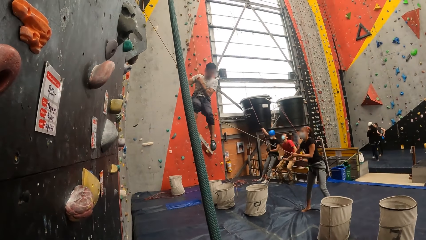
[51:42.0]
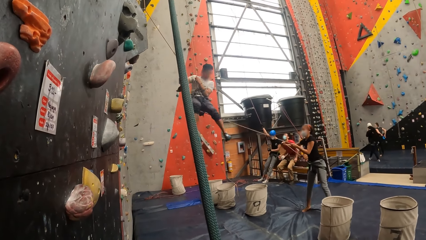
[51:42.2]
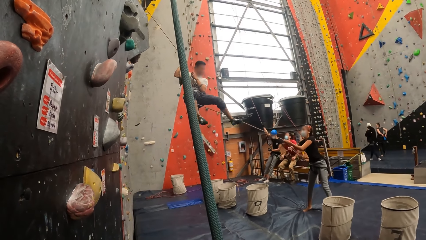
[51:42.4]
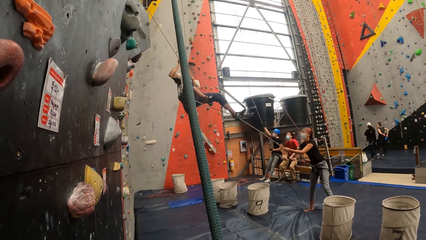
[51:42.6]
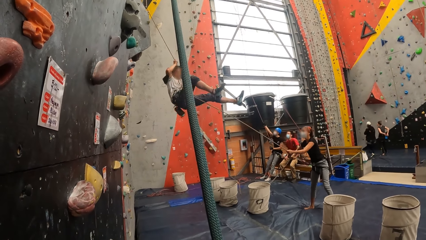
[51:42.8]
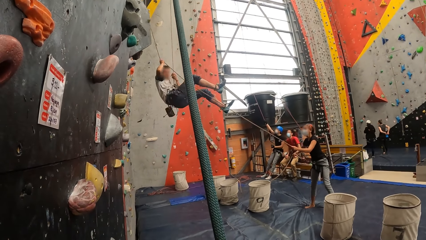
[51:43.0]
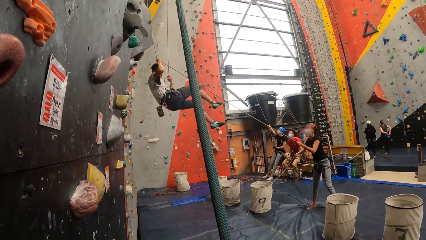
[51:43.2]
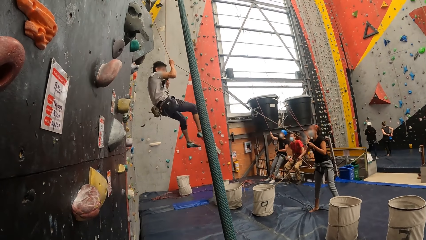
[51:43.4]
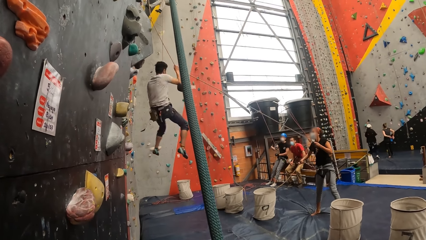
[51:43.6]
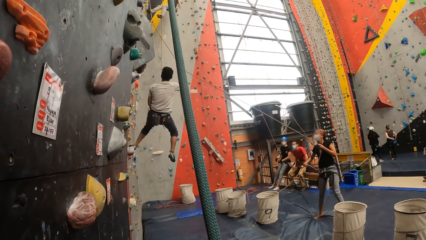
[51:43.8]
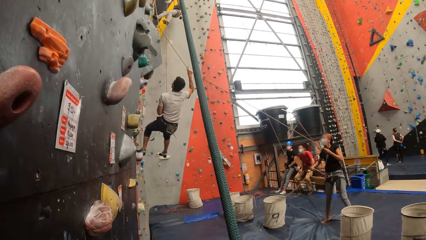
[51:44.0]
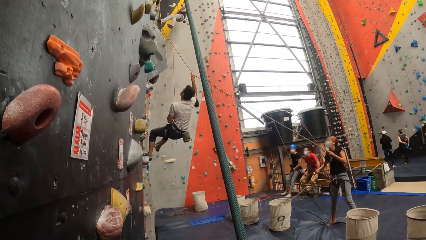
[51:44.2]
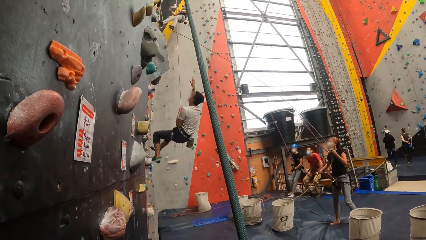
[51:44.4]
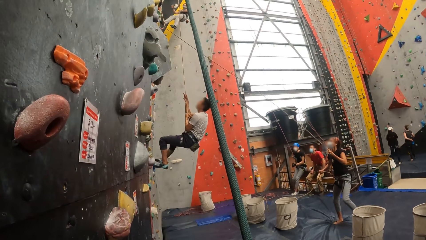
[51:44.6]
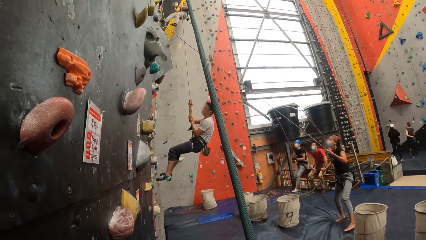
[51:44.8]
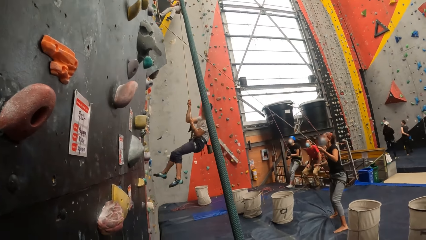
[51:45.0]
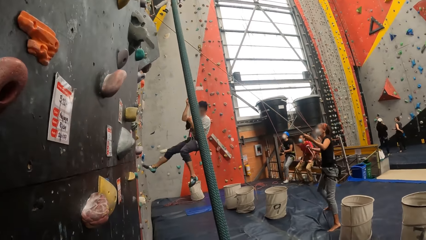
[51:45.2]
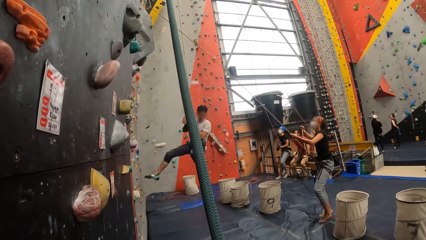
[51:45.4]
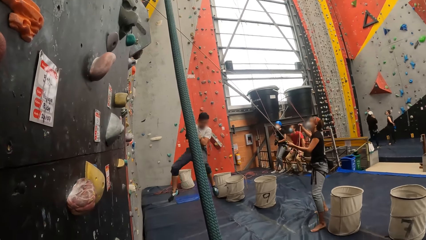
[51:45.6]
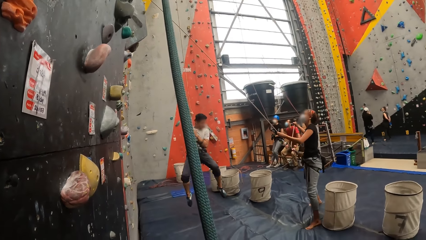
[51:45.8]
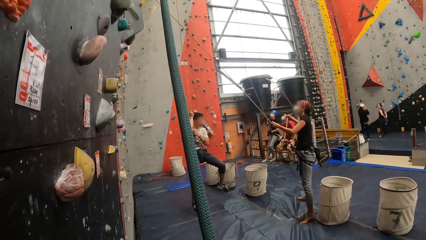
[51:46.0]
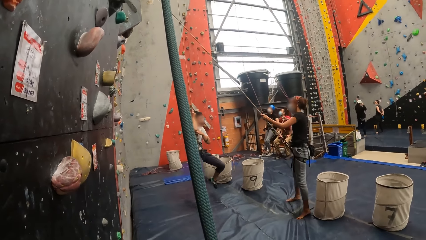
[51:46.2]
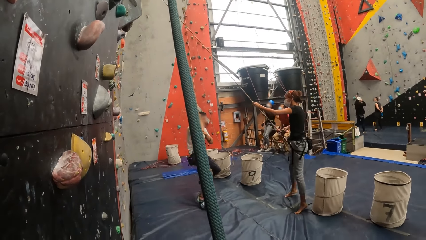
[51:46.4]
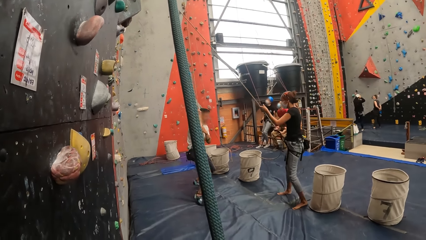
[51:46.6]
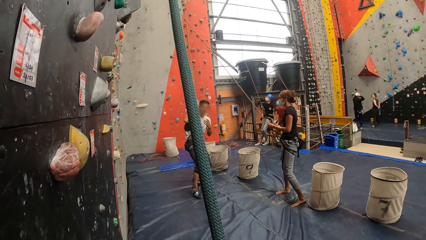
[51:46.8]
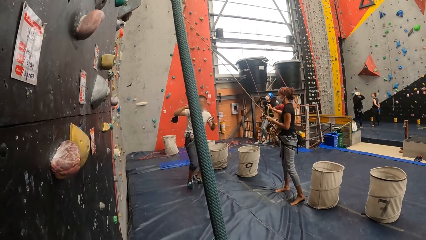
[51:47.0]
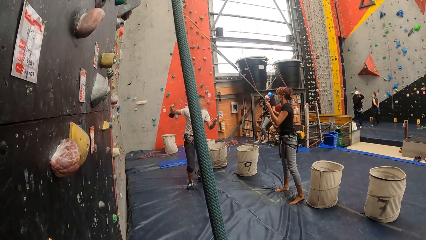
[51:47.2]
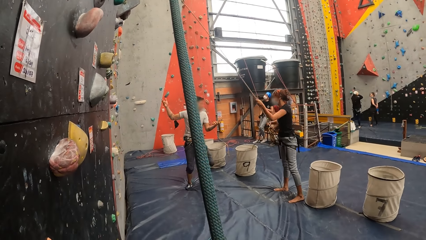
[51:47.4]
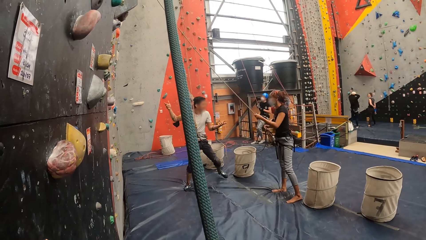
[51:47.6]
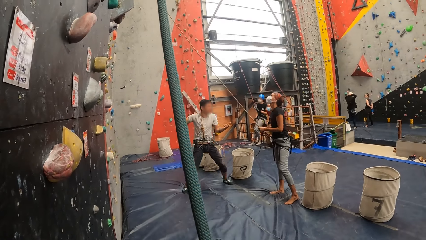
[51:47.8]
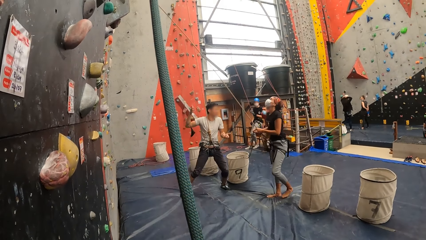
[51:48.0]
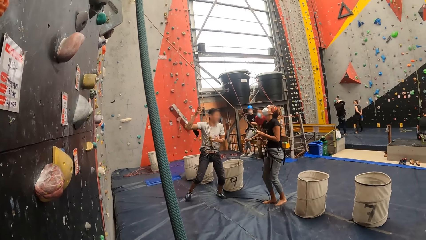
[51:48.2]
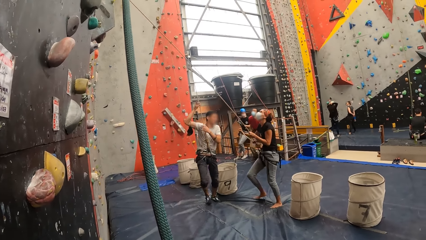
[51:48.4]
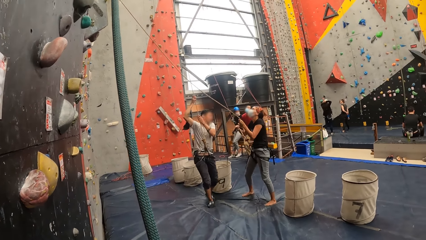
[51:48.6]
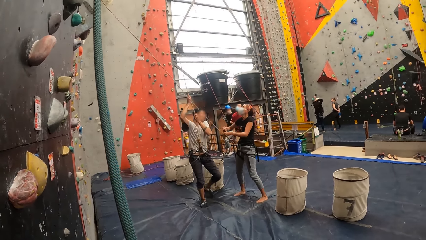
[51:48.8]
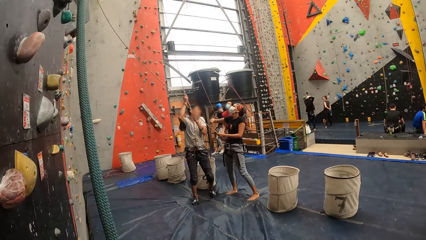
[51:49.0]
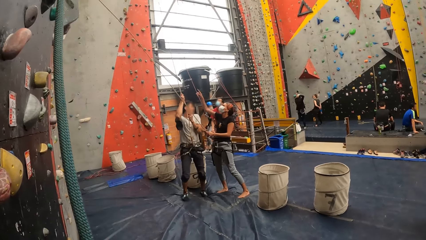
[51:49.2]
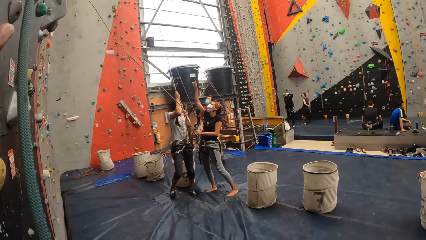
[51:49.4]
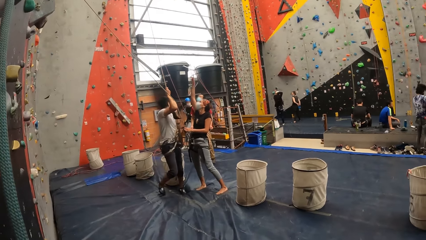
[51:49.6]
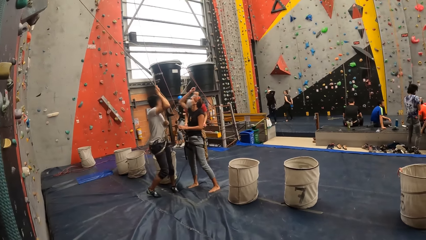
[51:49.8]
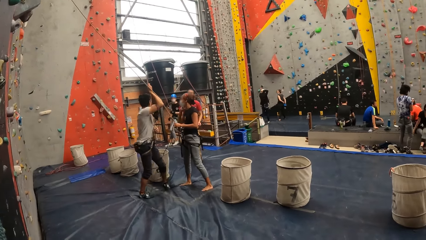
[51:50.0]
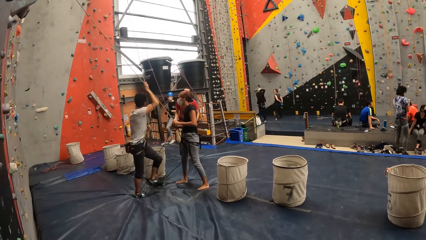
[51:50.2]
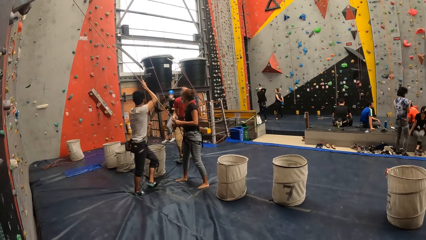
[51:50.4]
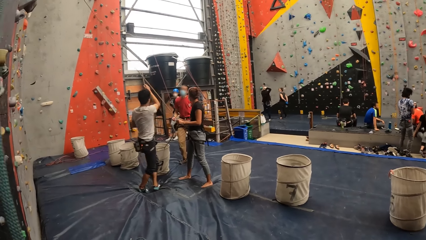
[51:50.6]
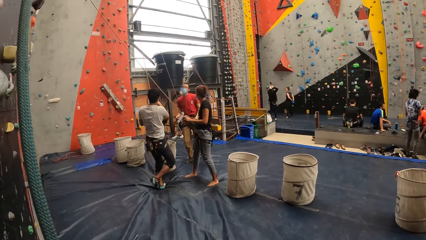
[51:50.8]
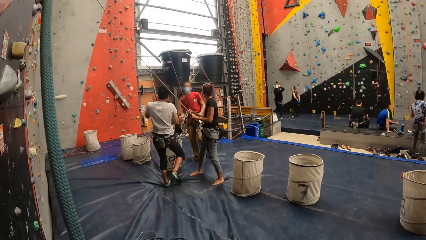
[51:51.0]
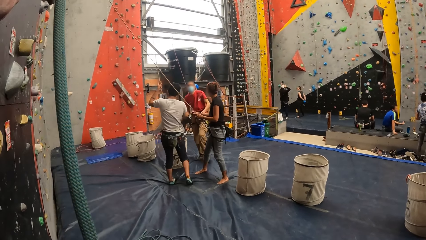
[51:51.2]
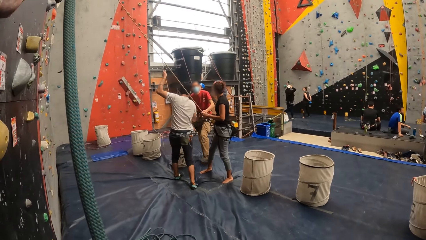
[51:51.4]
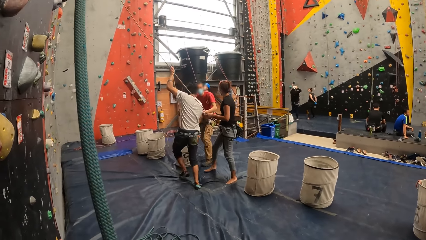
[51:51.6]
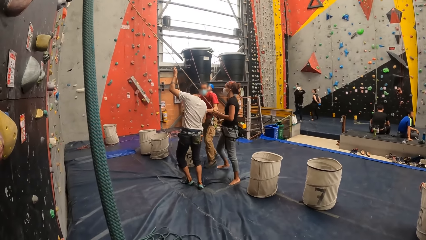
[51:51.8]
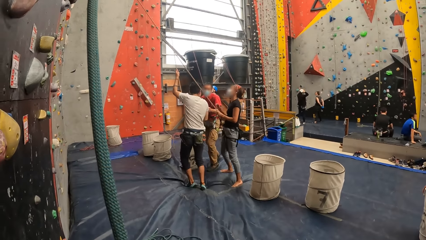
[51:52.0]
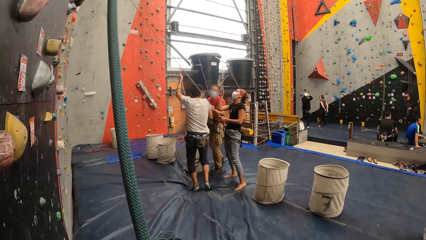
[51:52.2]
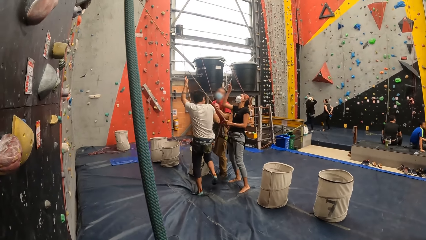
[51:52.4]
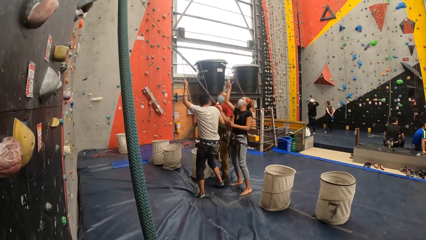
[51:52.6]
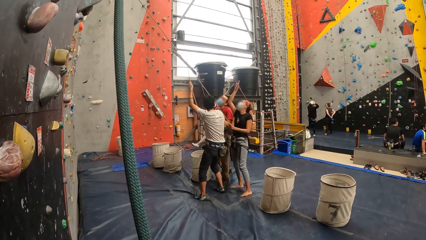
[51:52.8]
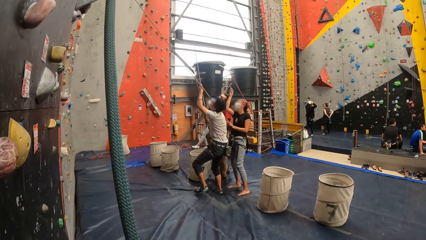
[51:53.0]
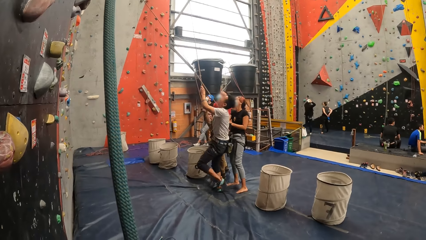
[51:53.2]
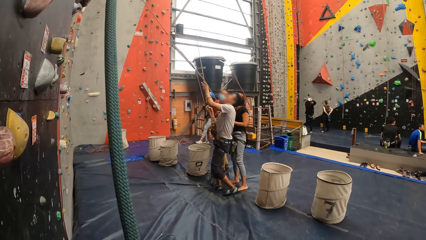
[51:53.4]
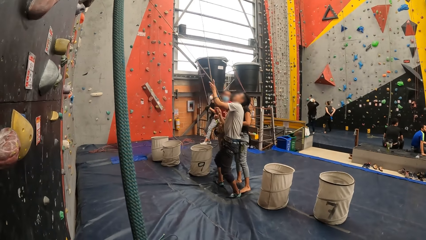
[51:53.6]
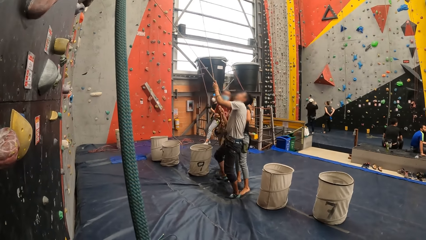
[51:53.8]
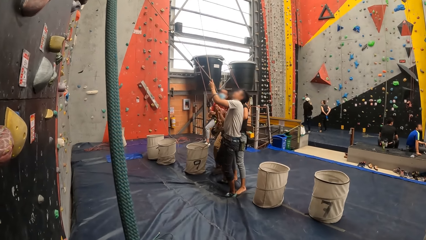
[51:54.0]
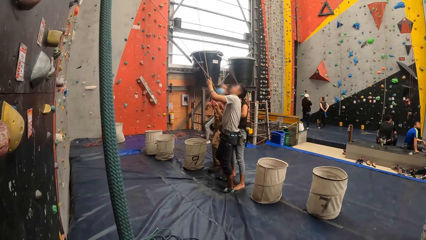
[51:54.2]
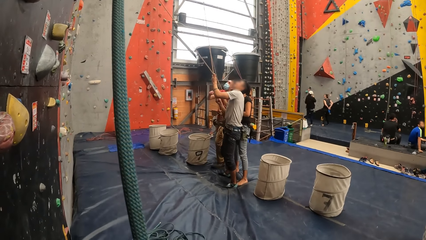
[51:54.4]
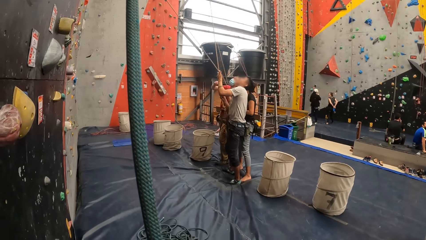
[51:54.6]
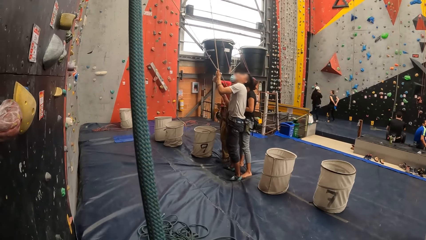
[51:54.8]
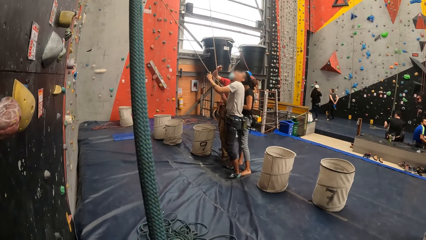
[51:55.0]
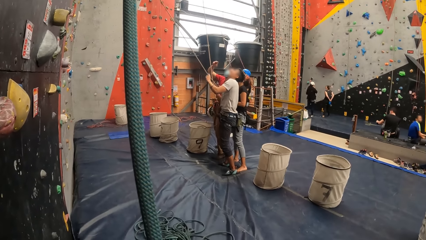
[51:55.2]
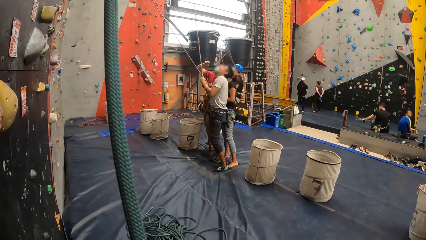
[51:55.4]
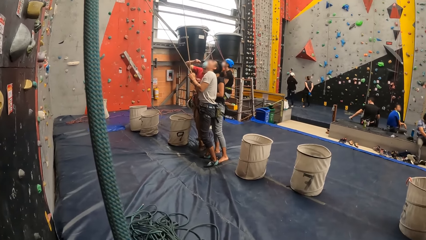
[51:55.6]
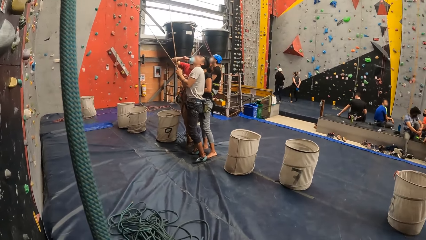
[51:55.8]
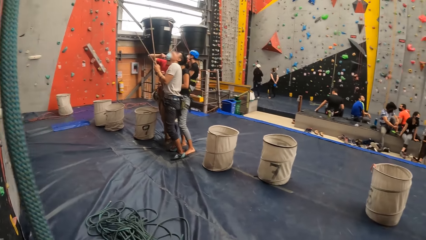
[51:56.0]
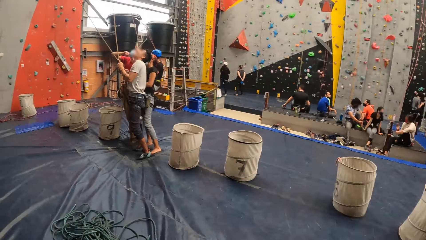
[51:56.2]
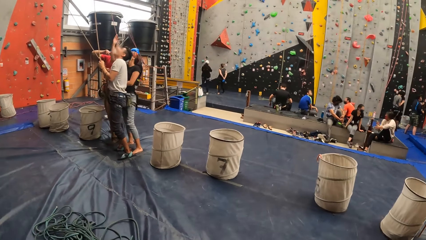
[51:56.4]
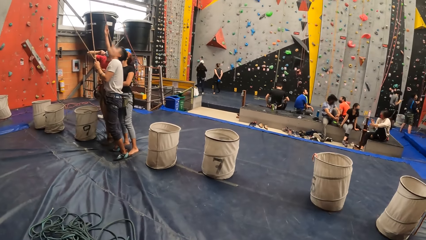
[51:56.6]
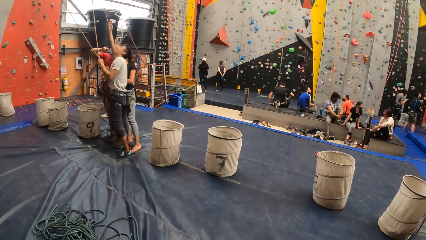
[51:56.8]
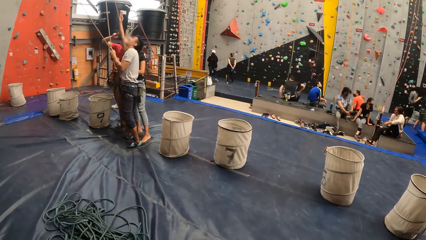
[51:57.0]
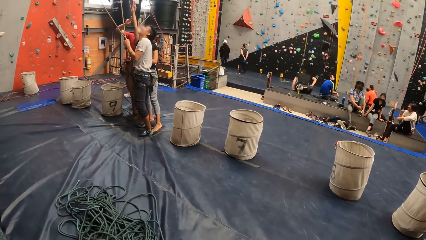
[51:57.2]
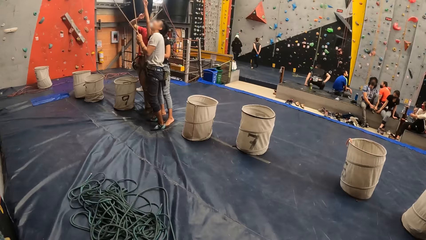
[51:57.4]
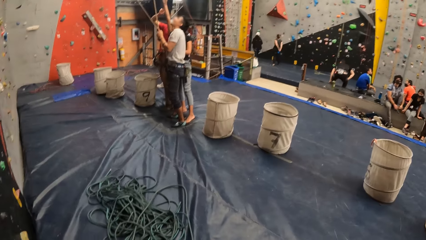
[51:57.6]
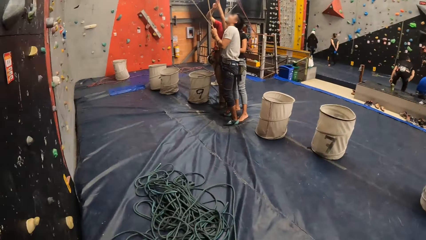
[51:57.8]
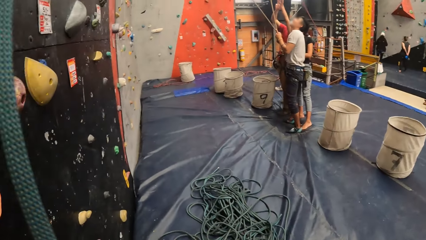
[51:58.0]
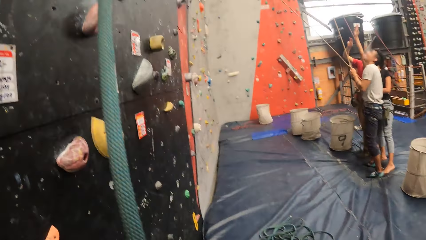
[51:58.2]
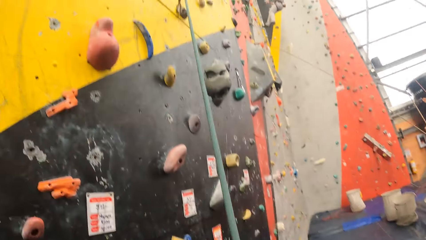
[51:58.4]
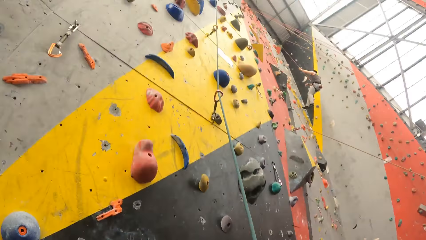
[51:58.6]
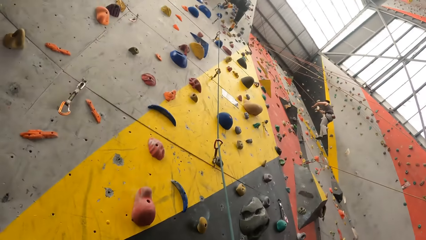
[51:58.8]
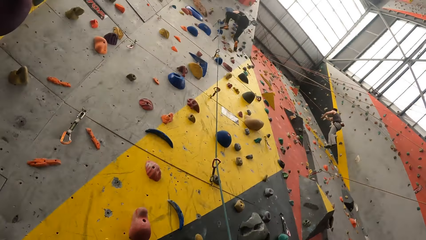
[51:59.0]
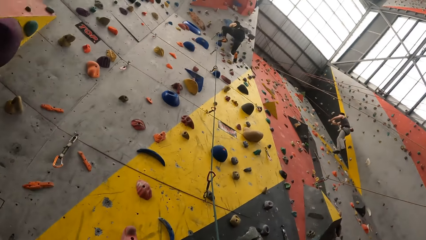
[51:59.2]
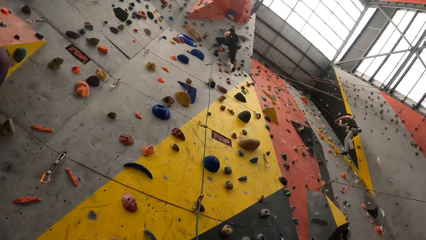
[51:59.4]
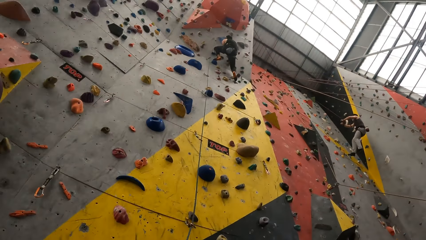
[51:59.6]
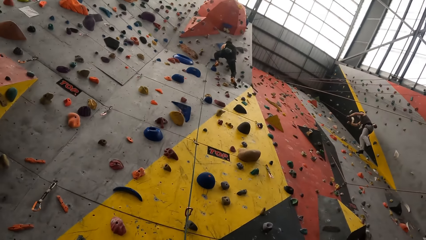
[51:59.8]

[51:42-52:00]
A man swings on the rope. A lady pulls the rope. The lady gestures out with her hand. The camera wearer looks around the room. A man climbs the mountain climber.
